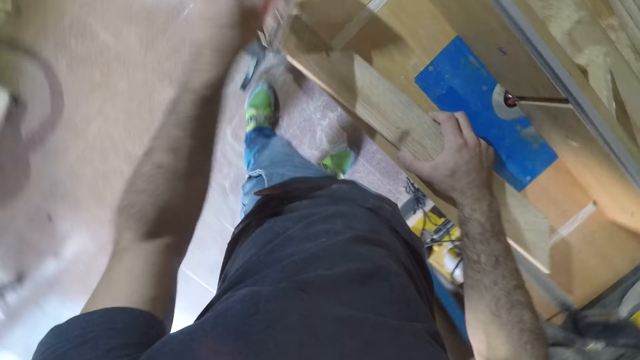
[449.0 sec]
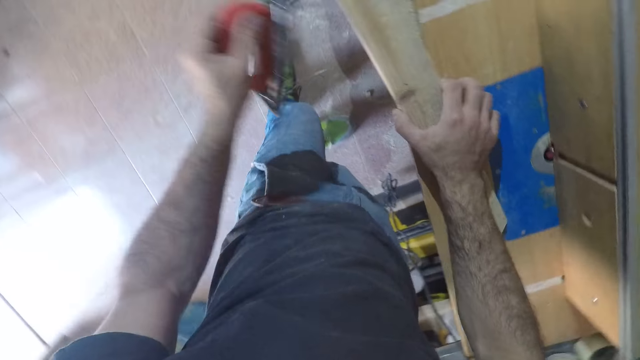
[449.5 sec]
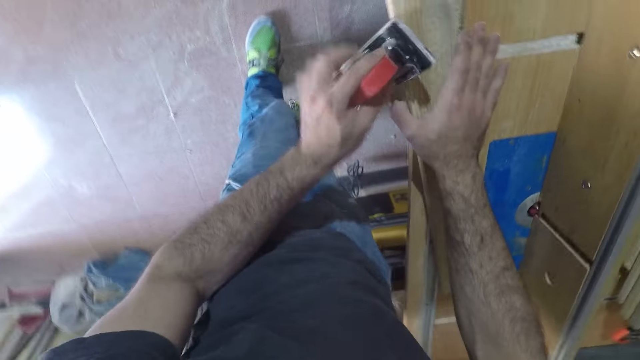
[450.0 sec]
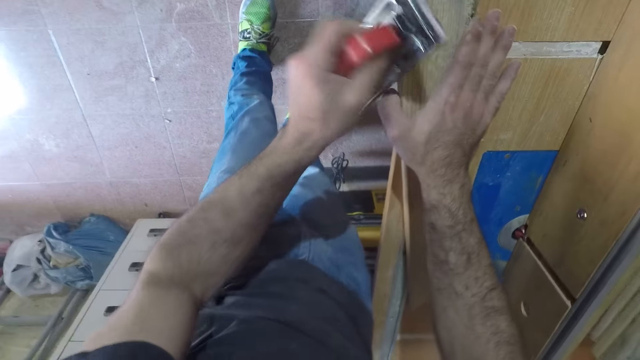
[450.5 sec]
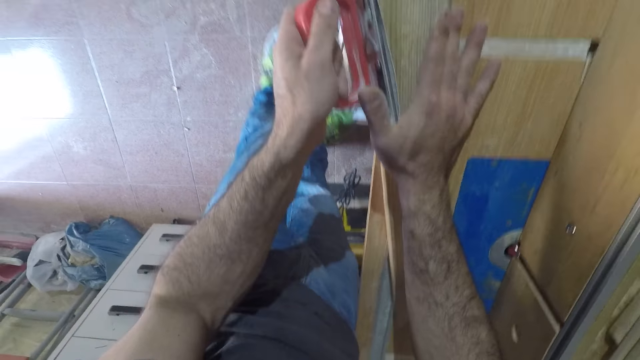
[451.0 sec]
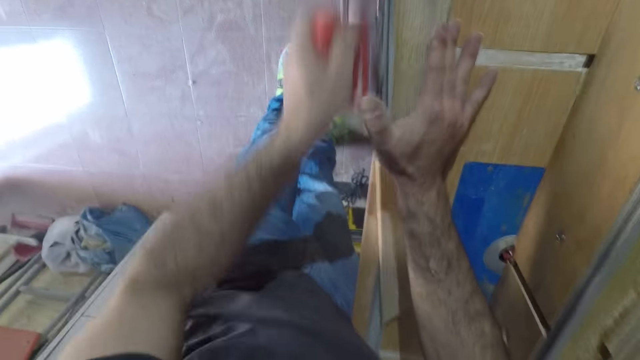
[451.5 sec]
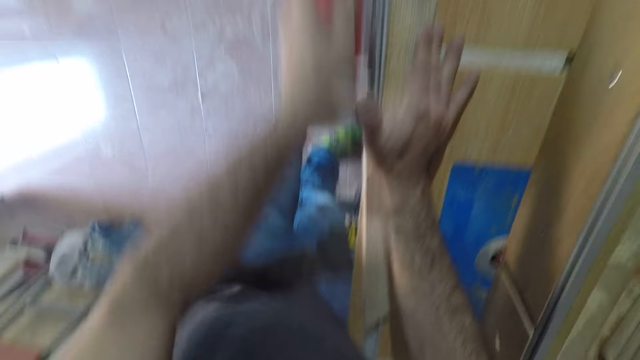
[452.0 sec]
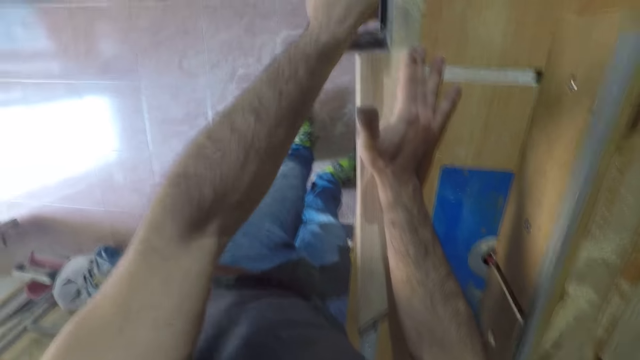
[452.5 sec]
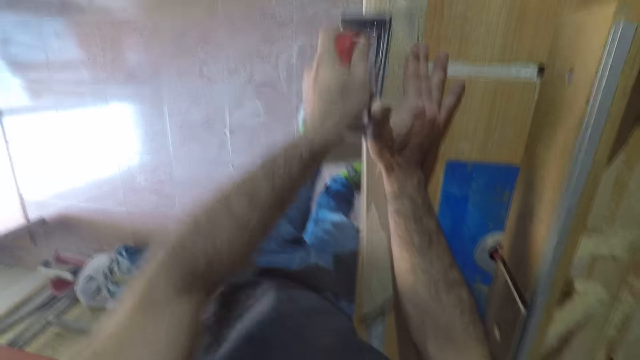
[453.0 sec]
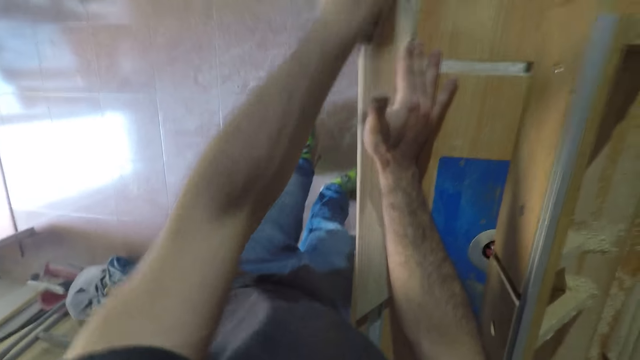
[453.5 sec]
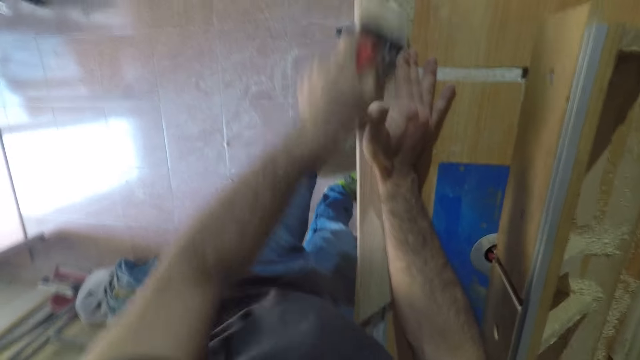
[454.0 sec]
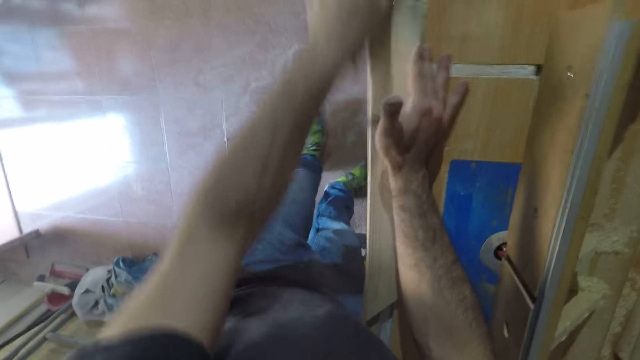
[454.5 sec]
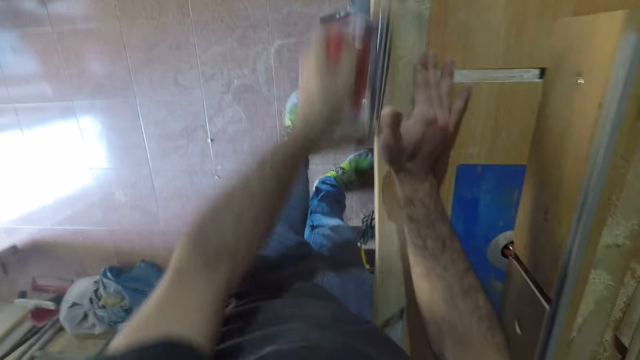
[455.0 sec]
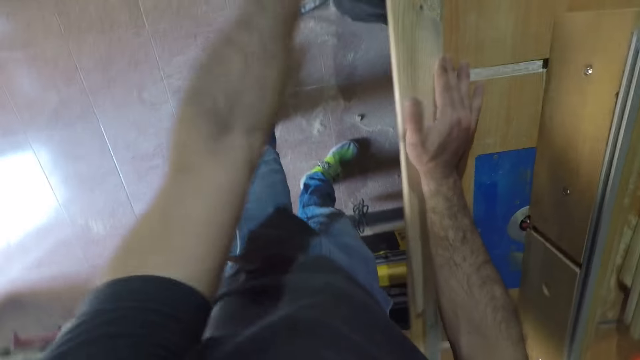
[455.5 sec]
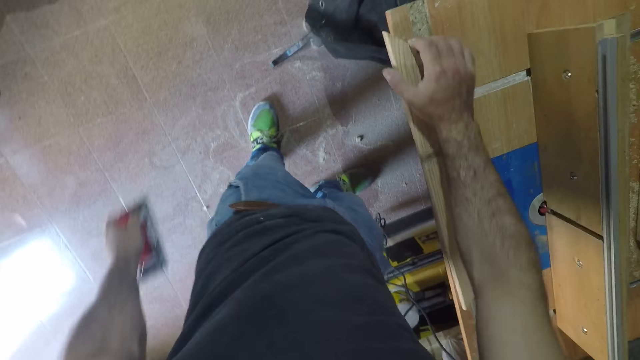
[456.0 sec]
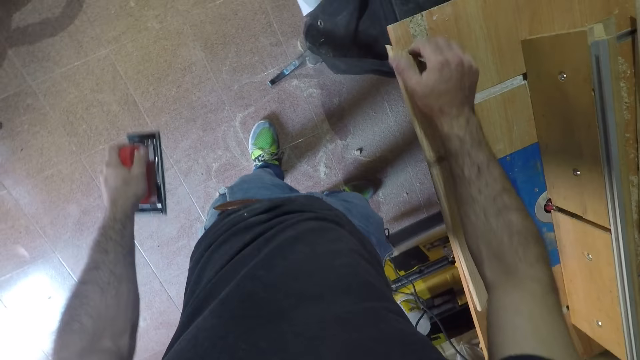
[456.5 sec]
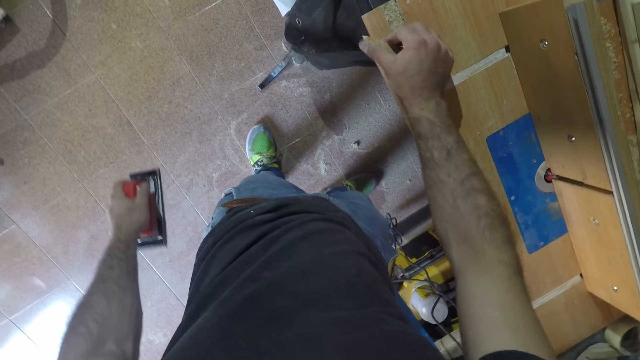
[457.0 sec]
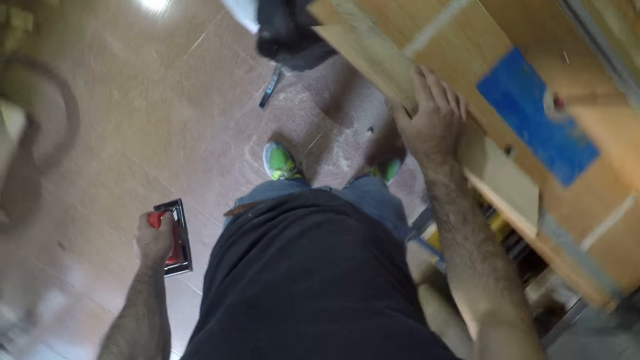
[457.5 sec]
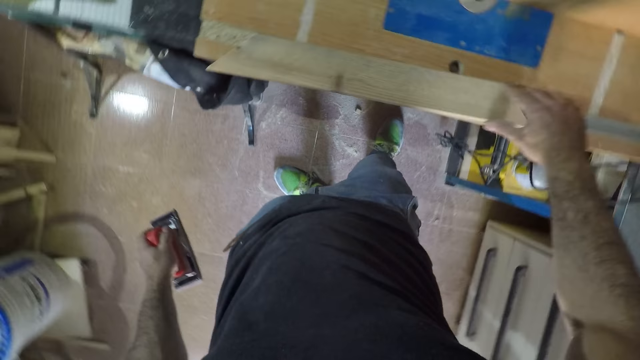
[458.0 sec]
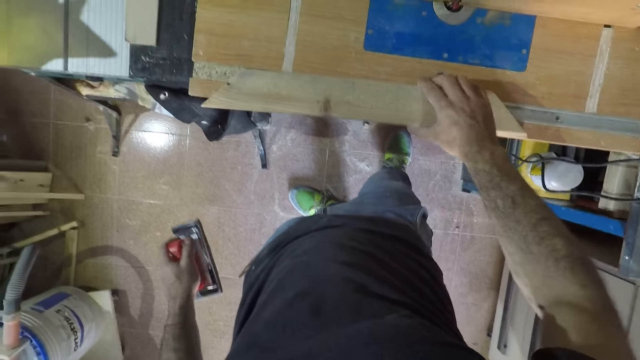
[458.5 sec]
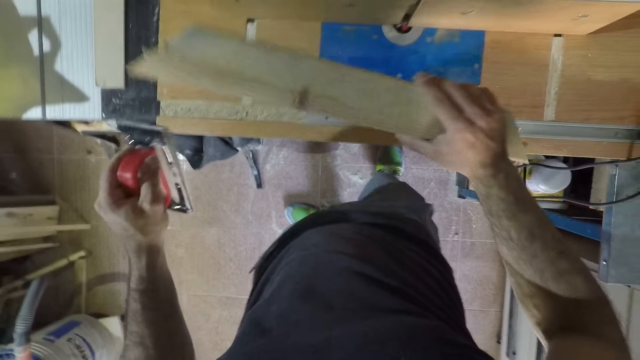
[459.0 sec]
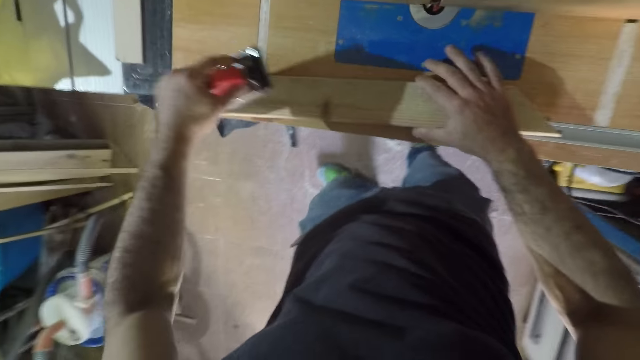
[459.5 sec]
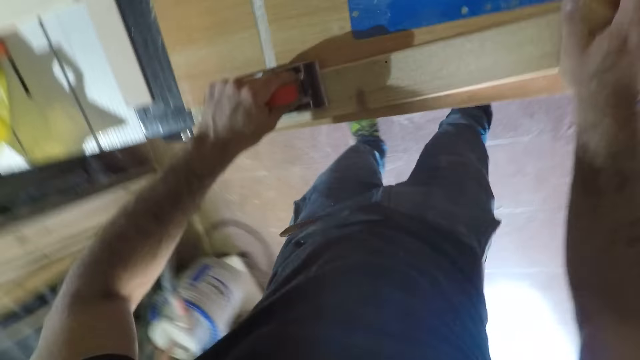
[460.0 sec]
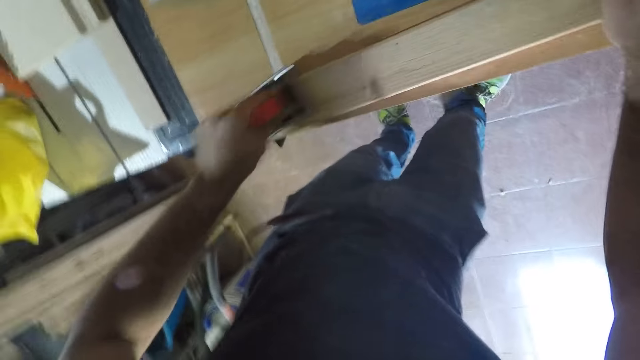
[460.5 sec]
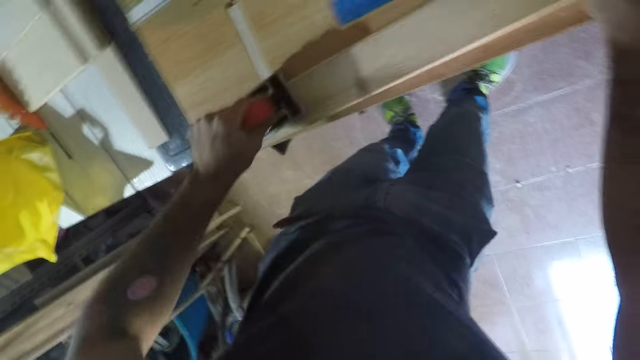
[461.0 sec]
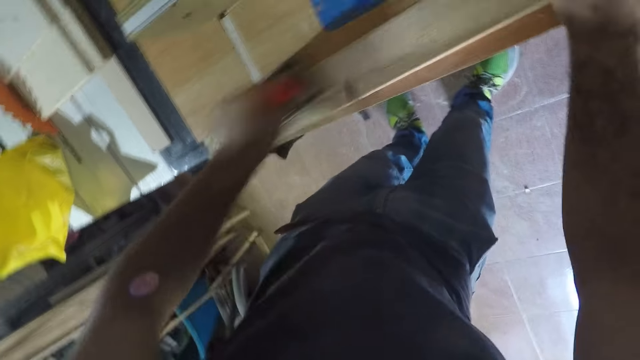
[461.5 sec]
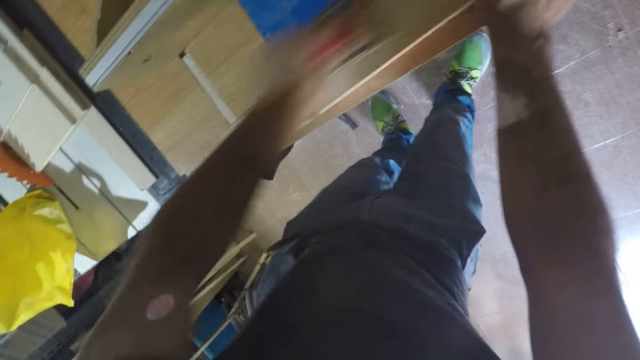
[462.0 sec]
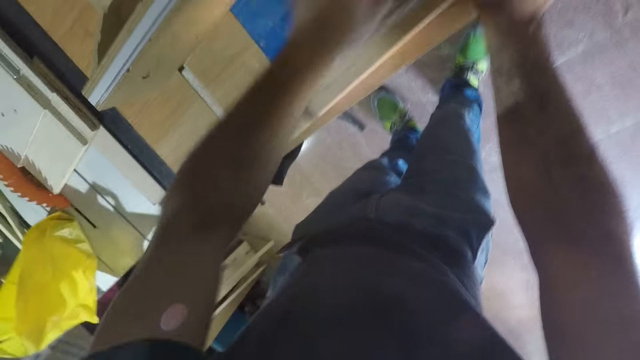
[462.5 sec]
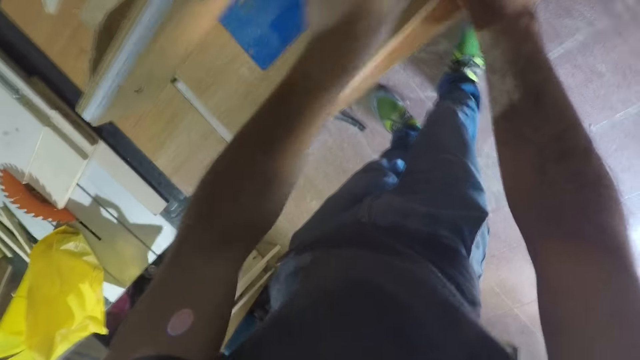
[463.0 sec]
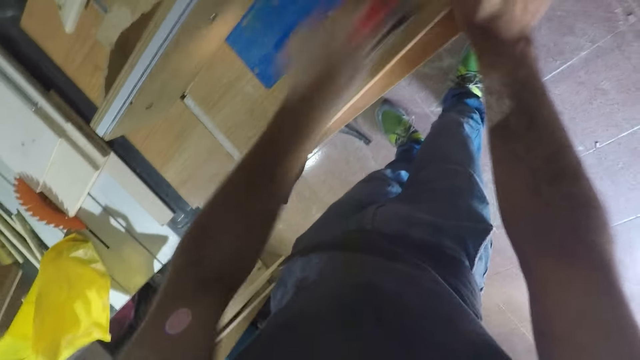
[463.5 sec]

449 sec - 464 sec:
The camera wearer picks up the hand sander with his left hand. He drops the wood on the table with the right hand. He continues to smoothen the wood with the hand sander, on the table. He stops scrubbing the piece of wood and touches the piece of wood with the right hand. He picks up the piece of wood. He puts down the piece of wood on the table. He scrubs the piece of wood.

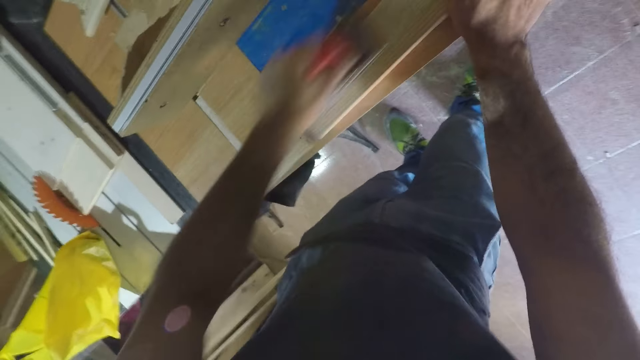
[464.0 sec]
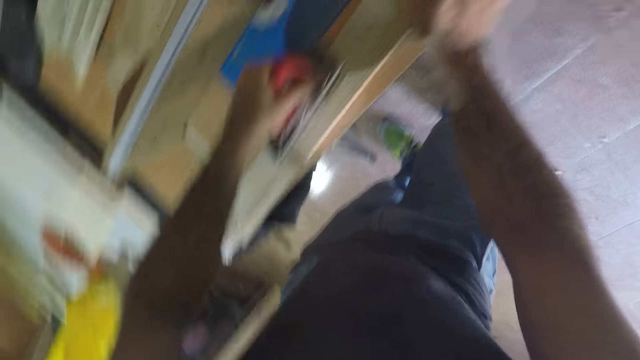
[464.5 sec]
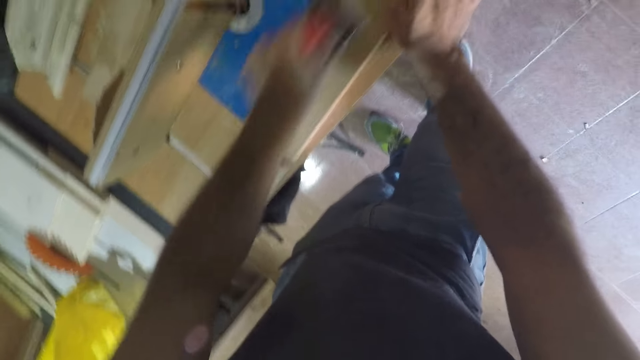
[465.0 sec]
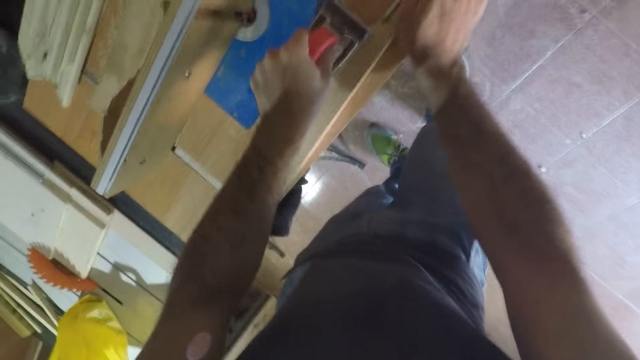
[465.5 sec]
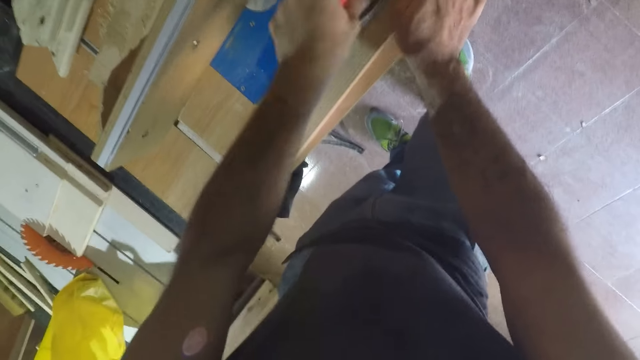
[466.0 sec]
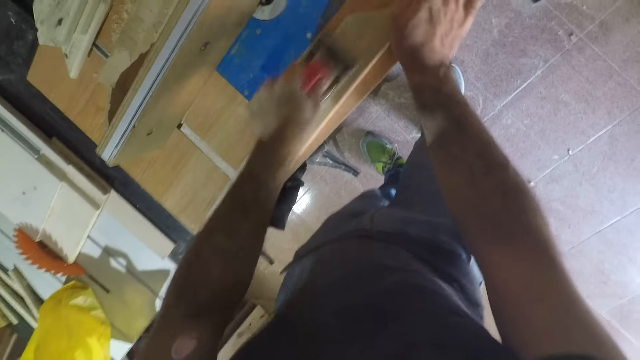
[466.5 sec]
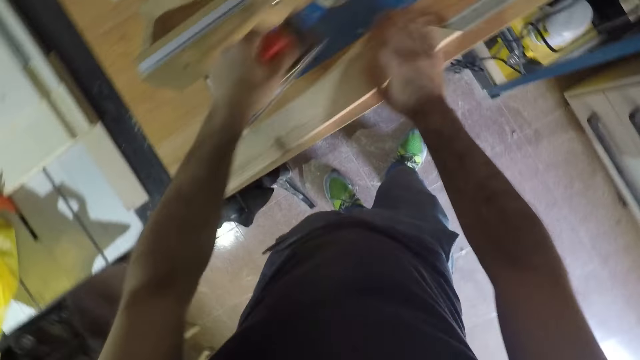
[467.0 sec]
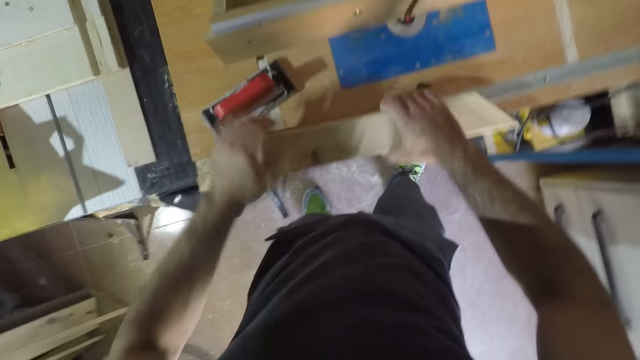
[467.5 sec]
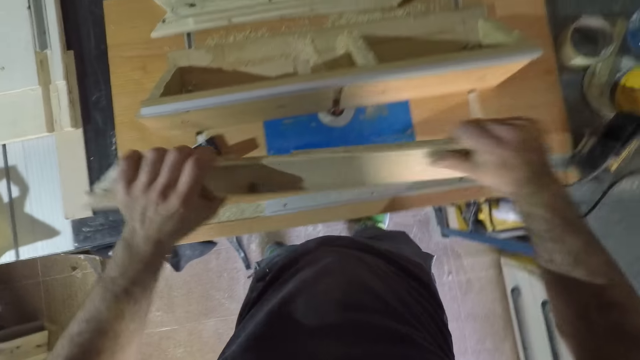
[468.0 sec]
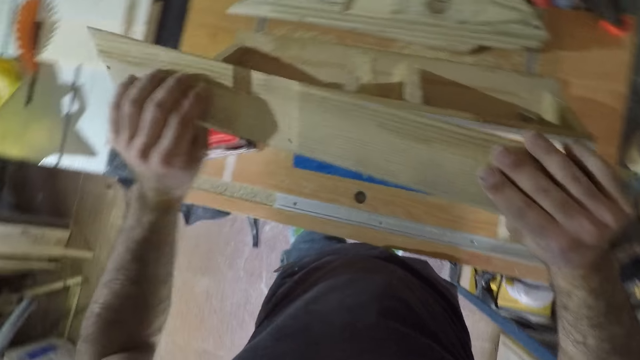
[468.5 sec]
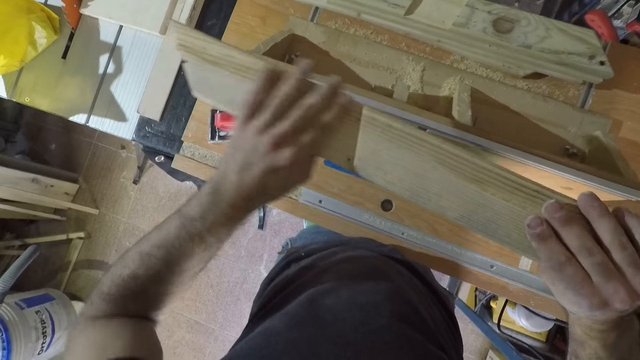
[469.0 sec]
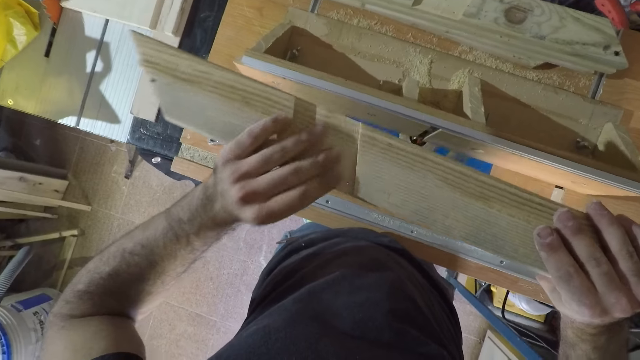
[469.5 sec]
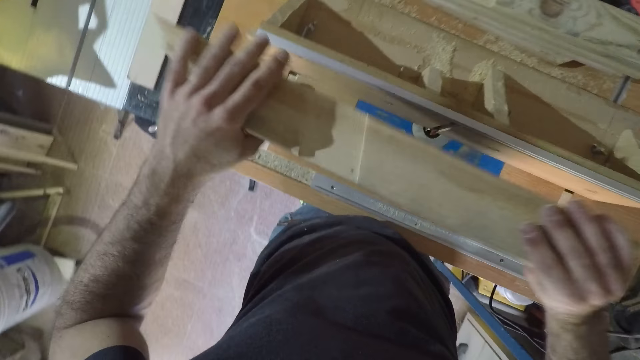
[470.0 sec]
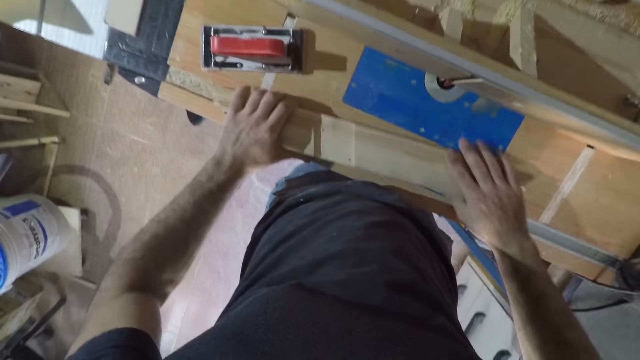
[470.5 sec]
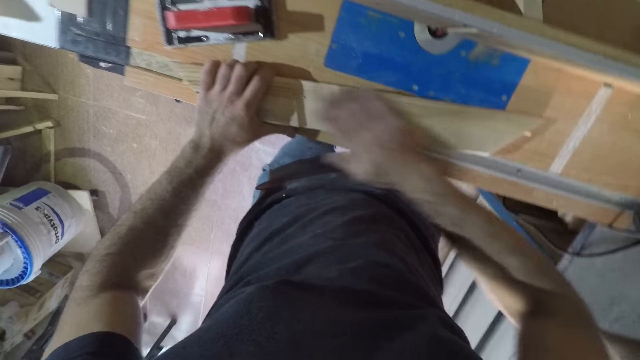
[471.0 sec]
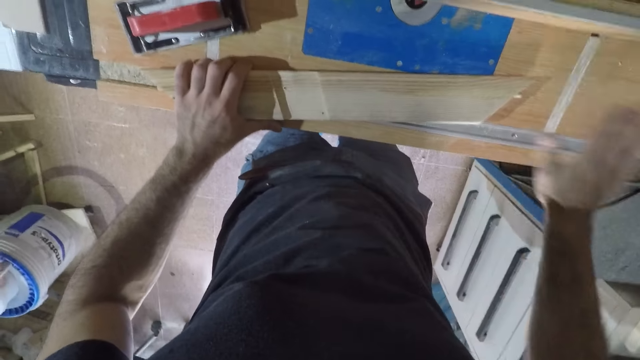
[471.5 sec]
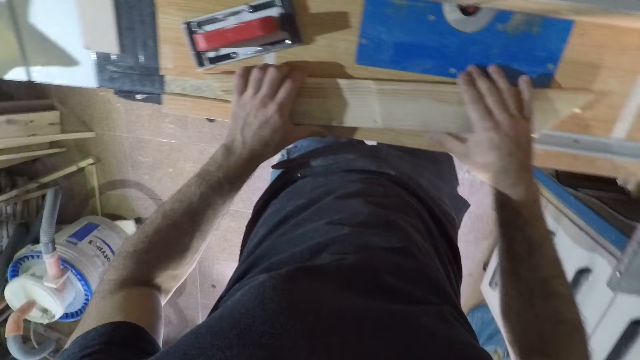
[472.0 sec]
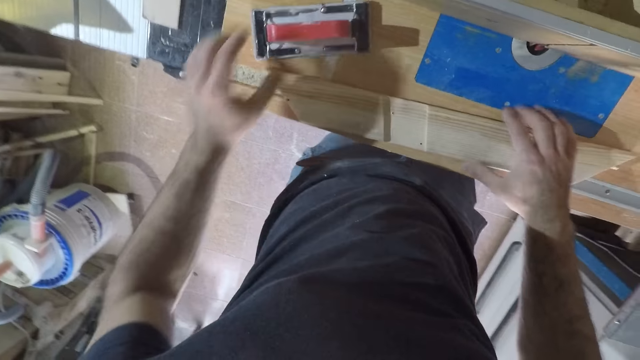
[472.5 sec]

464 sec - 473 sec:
The camera wearer stops scrubbing the piece of wood. They drop the hand sander on the table. They pick up the piece of wood with both hands from the table. They analyse the piece of wood. They smoothen the wood with hands. They put down the piece of wood on the table. They touch the piece of wood with the right hand.
